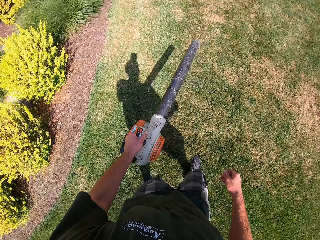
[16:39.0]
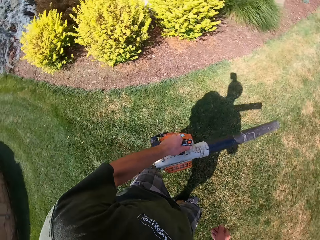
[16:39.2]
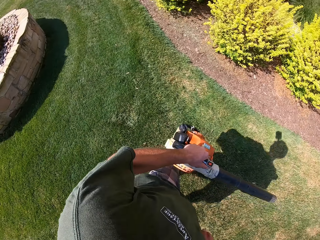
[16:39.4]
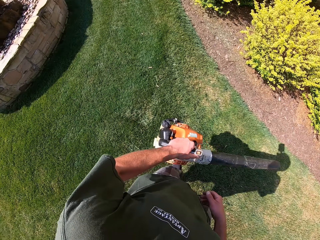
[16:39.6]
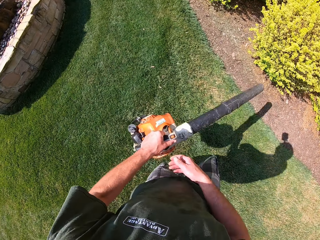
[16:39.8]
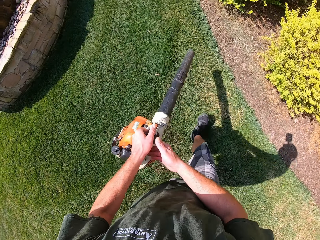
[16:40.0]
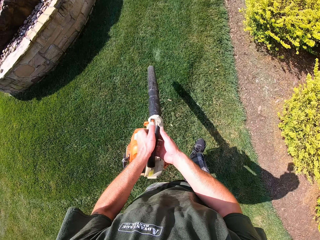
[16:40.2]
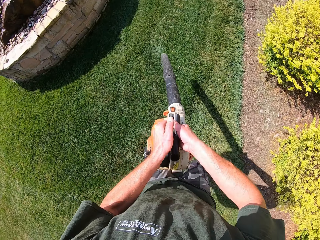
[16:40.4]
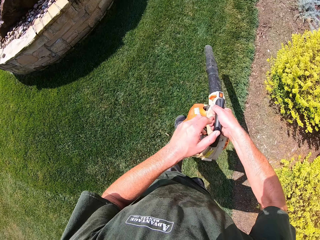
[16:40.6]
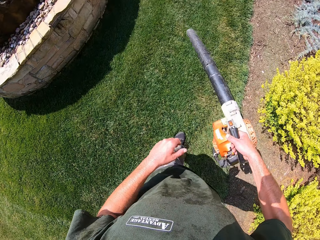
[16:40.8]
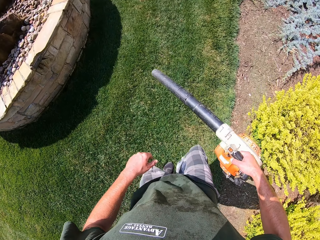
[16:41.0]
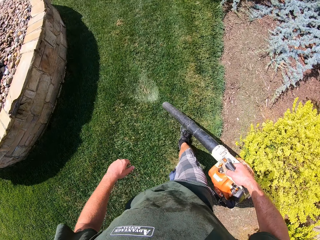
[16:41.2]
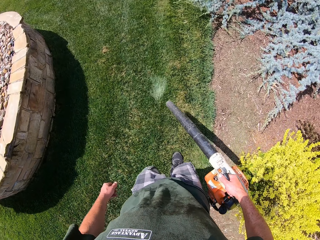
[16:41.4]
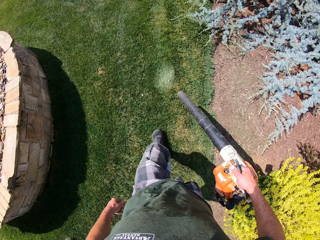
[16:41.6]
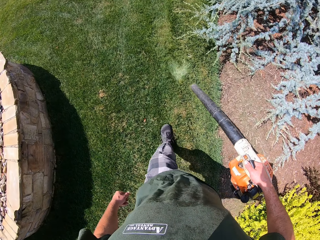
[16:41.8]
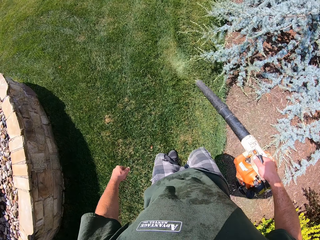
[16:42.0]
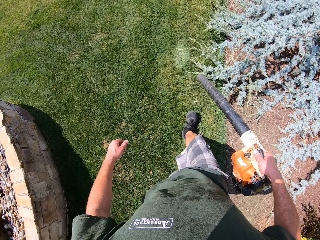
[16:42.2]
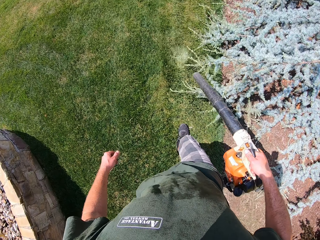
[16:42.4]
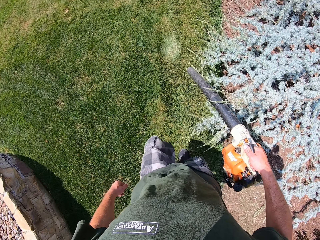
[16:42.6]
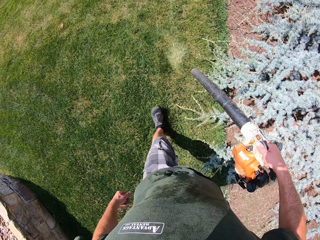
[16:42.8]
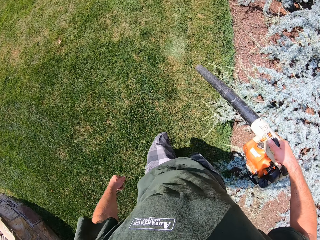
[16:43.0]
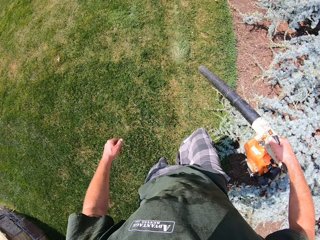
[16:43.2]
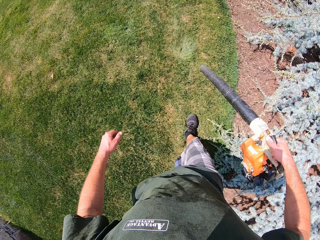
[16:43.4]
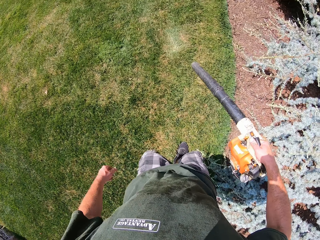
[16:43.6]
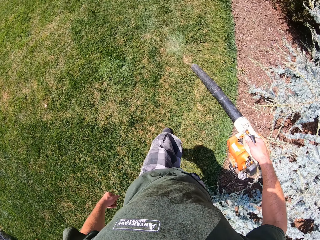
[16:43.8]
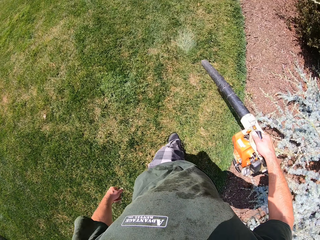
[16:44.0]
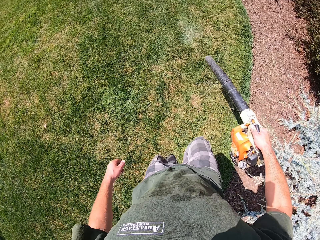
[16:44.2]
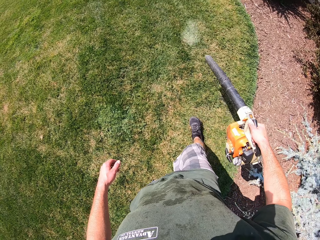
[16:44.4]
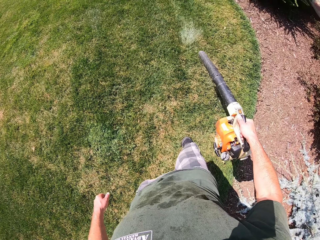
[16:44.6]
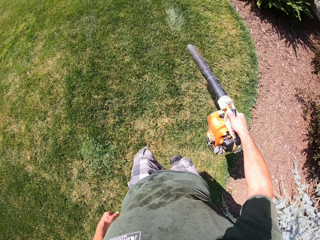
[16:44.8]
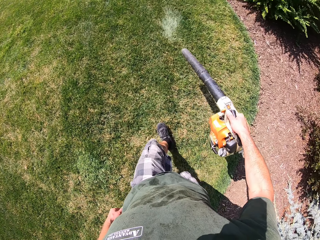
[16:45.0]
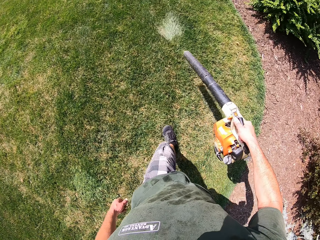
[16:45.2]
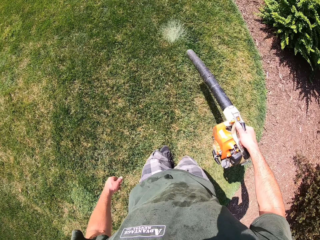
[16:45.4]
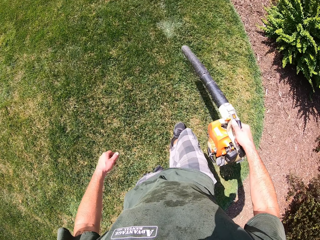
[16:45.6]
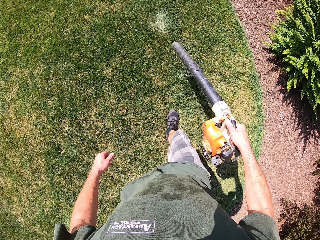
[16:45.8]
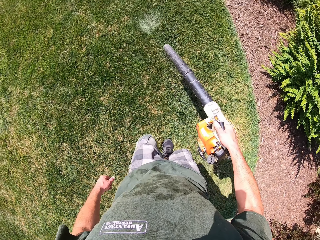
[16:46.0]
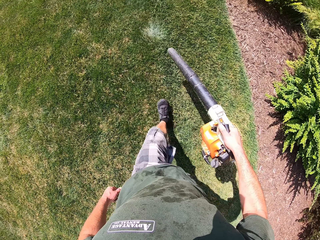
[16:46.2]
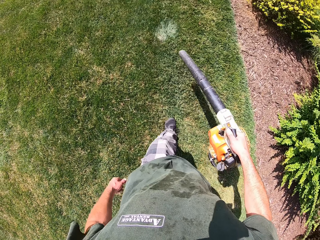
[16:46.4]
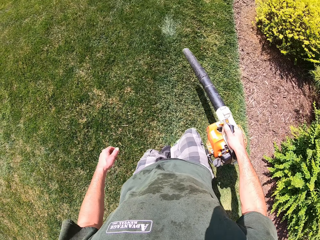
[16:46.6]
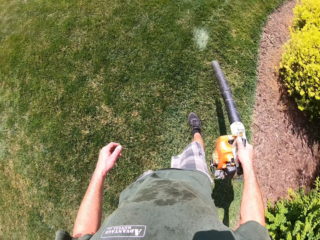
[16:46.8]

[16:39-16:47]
The camera wearer places the leaf blower in his right hand. He continues to blow the lawn with the blower in his right hand. He removes the leaves from the grass with the leaf blower.

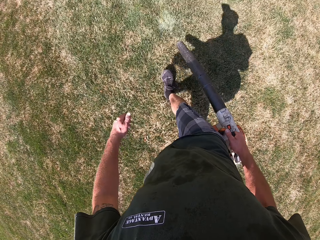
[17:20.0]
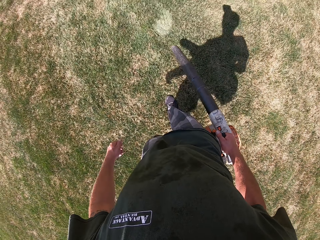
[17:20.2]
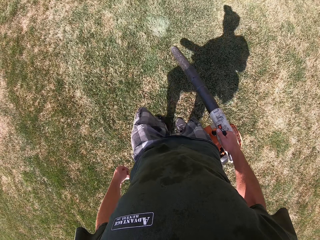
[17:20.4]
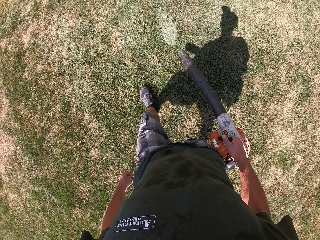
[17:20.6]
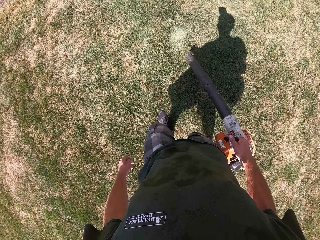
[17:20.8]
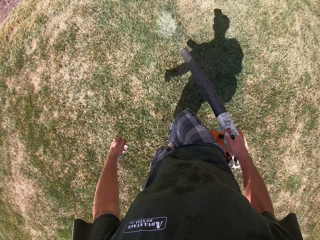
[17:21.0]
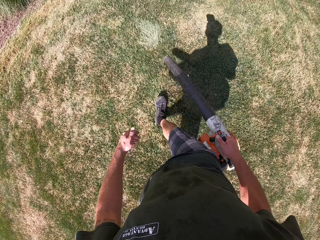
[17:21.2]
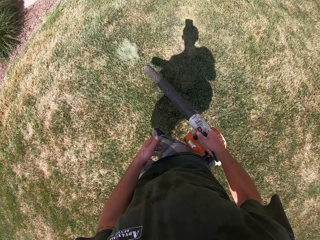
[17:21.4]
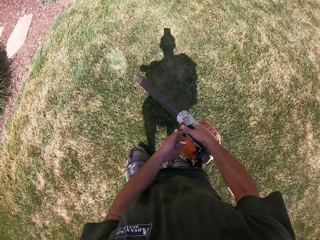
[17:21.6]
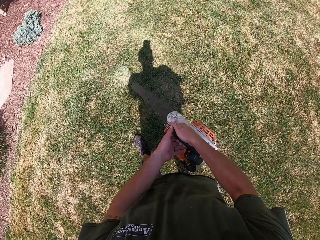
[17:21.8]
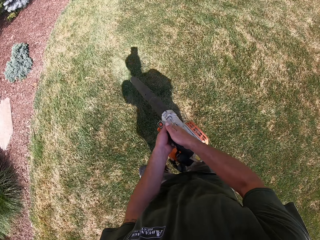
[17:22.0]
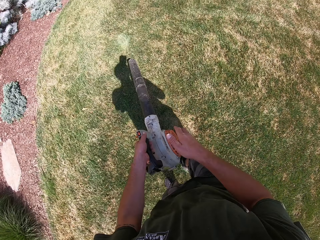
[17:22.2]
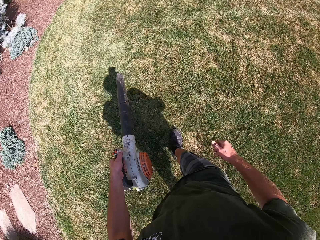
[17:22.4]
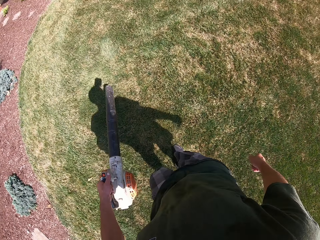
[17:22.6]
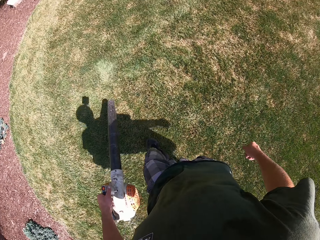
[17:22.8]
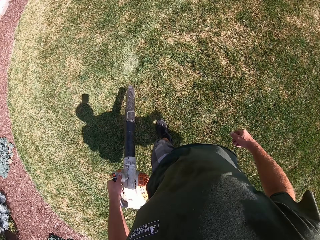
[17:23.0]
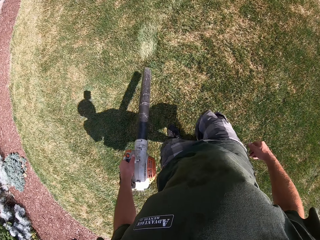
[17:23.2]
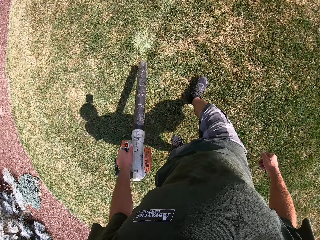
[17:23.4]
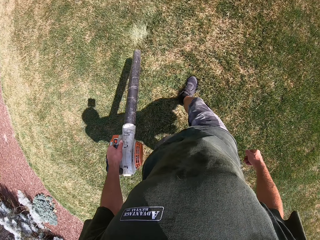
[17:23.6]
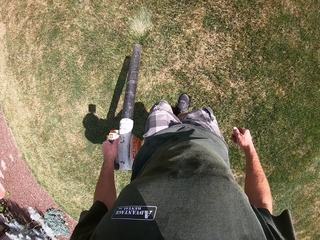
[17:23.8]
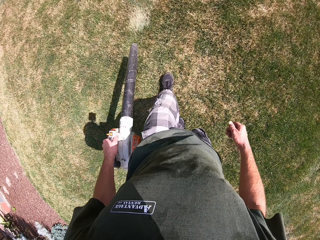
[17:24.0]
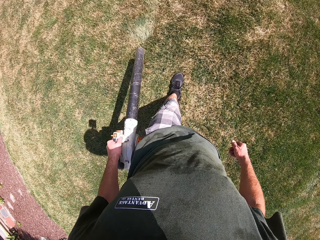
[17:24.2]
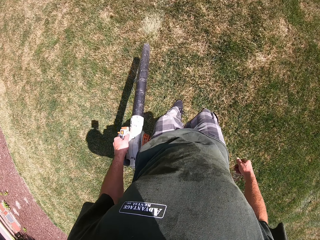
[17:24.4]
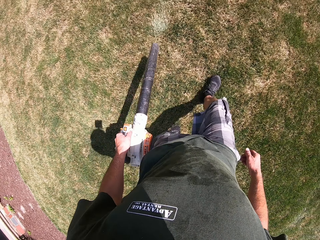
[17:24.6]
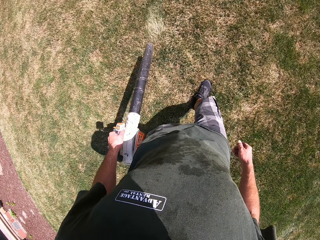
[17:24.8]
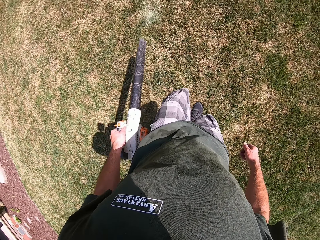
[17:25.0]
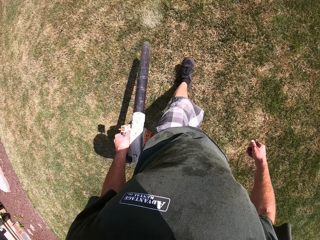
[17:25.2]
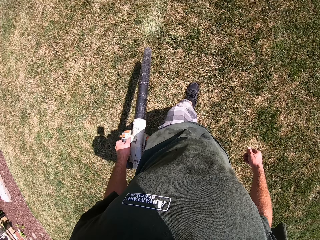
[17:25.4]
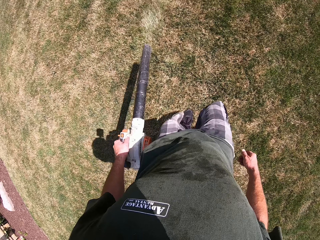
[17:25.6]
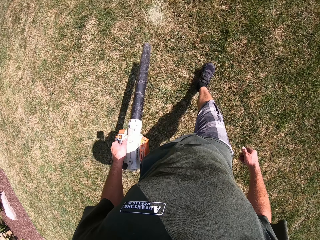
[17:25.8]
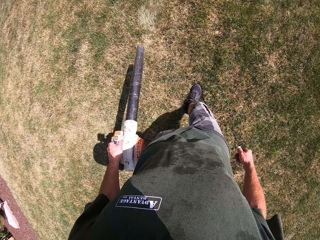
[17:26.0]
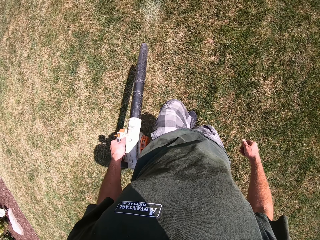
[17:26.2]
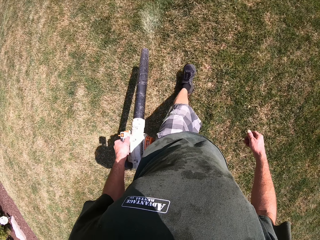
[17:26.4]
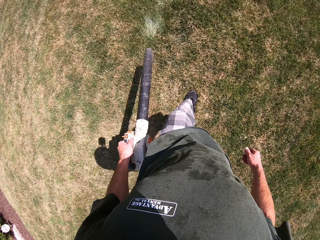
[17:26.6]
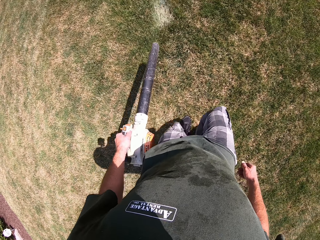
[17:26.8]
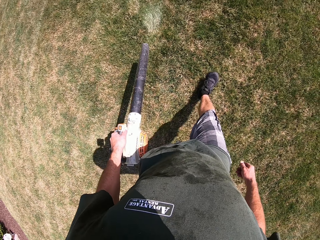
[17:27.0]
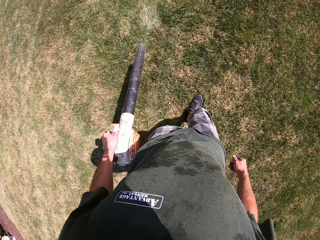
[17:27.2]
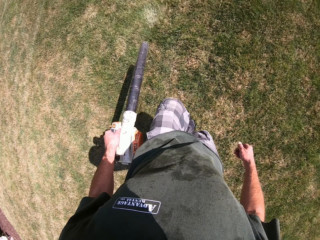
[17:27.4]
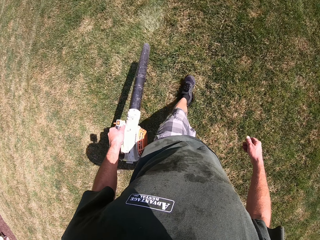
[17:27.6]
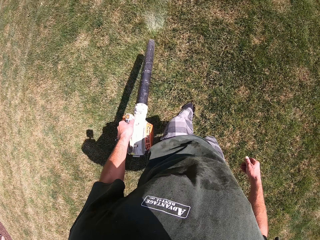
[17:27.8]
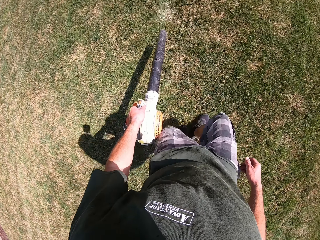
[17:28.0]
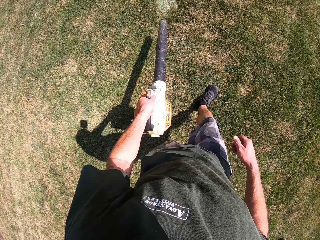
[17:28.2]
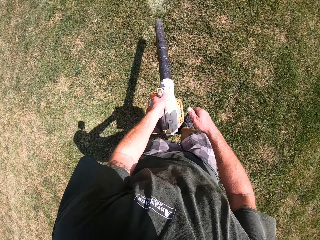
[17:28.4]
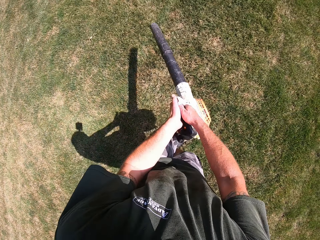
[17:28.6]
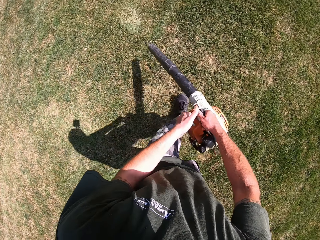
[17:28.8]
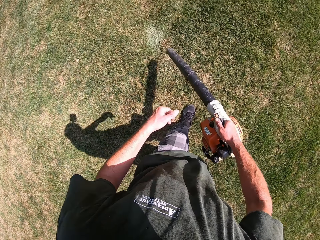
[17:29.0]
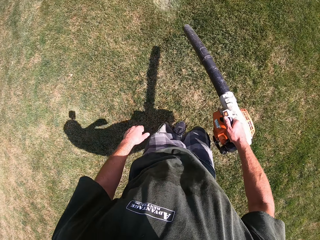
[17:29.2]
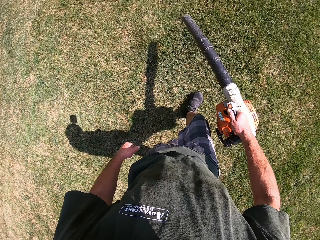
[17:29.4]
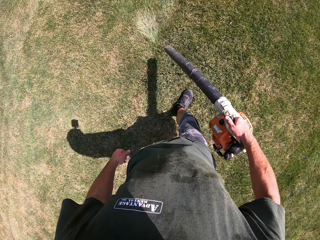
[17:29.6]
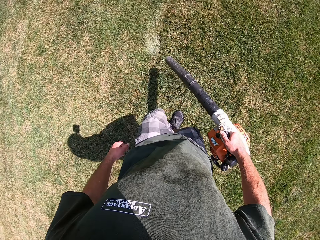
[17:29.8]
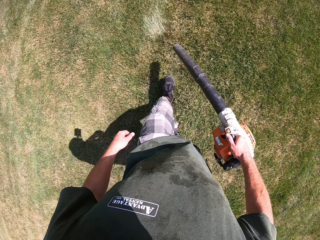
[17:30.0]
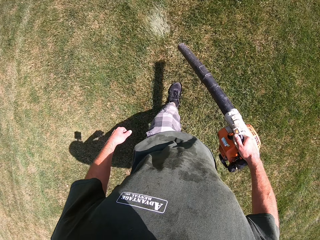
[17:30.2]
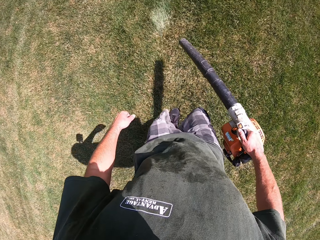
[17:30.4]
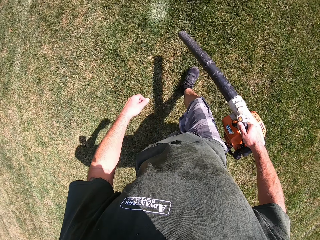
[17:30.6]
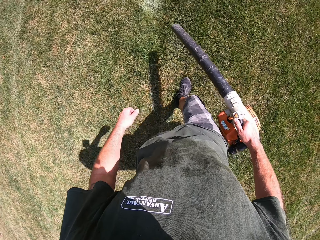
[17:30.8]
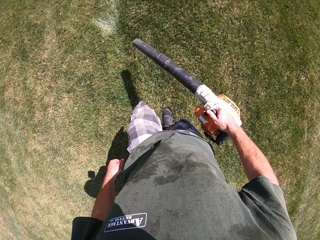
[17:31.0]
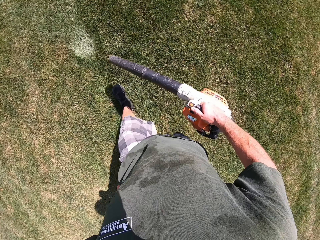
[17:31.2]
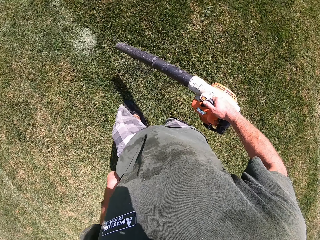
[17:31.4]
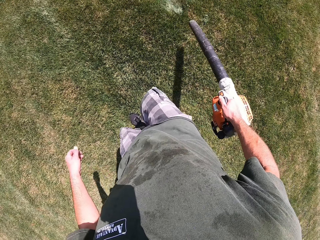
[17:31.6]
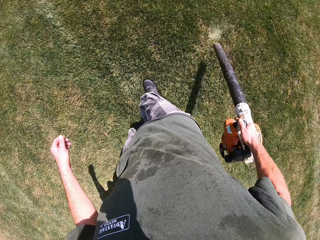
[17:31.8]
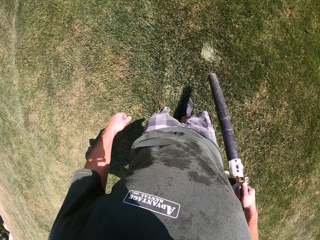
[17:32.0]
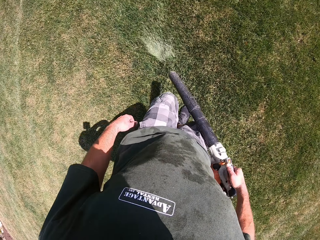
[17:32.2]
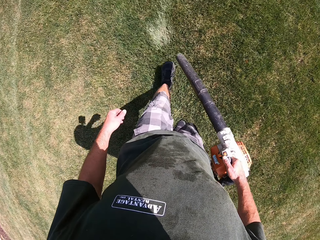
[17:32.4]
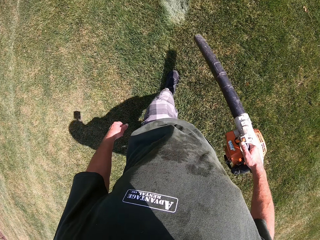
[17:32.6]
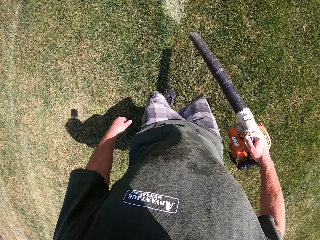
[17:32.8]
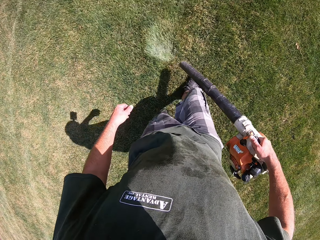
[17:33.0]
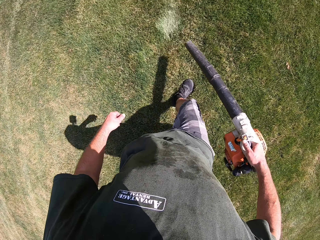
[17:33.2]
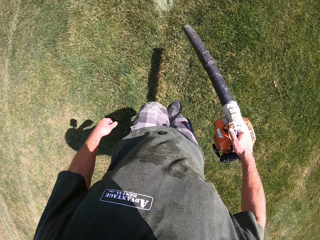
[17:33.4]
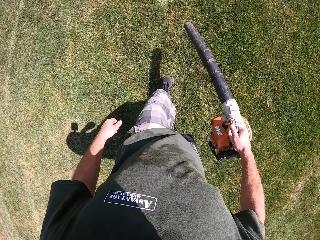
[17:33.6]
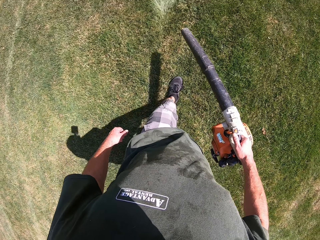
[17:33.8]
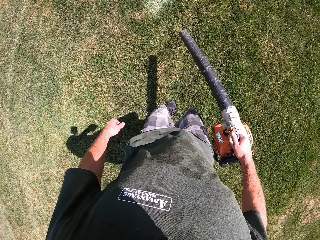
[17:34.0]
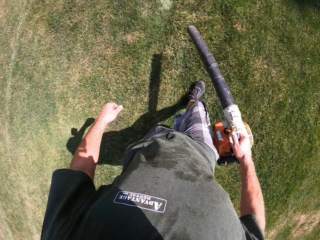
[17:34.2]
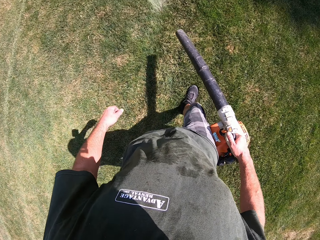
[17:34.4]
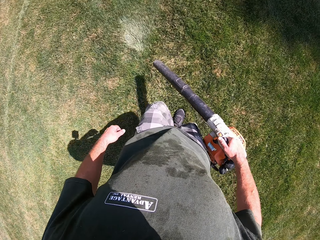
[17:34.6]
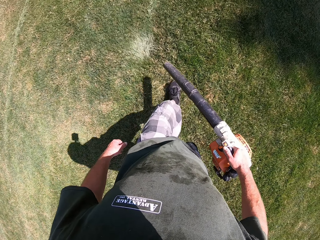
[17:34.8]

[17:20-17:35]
The camera wearer places the leaf blower in his left hand. He removes the leaves from the grass with the leaf blower. He continues to blow the lawn with the blower in his left hand. He places the leaf blower in his right hand. He removes the leaves from the grass with the leaf blower. He continues to blow the lawn with the blower in his right hand.
